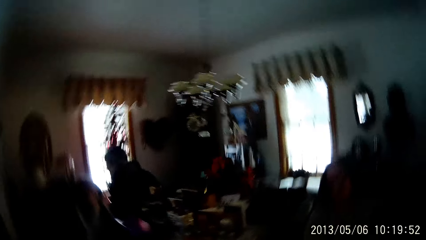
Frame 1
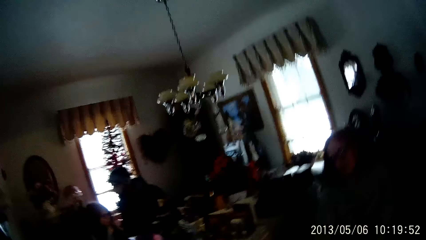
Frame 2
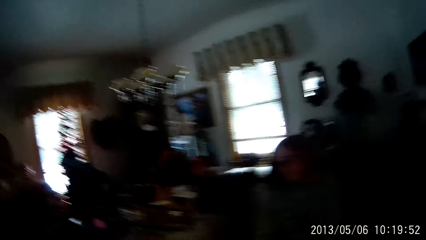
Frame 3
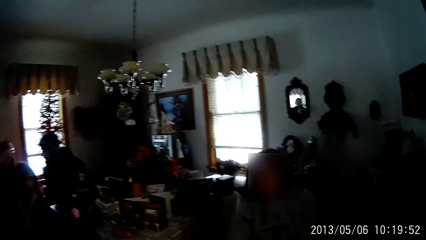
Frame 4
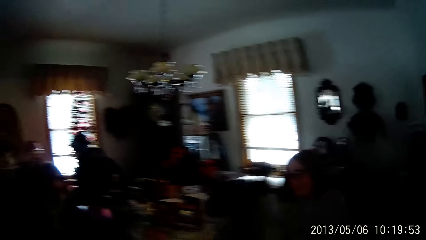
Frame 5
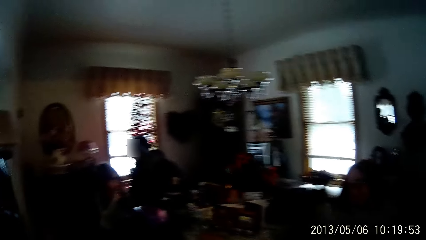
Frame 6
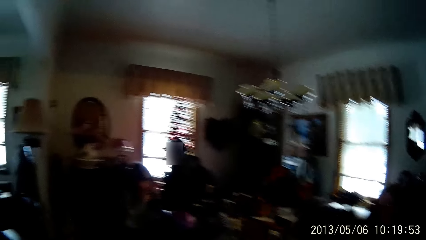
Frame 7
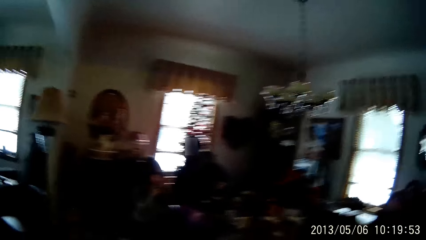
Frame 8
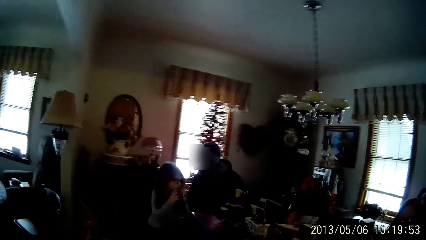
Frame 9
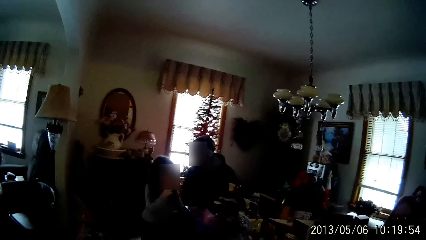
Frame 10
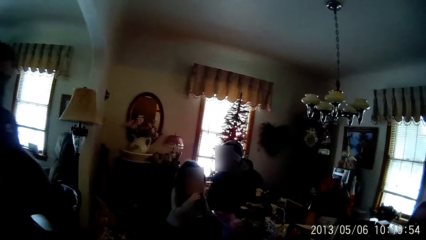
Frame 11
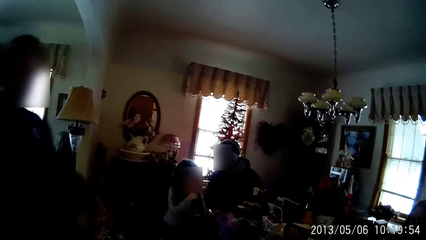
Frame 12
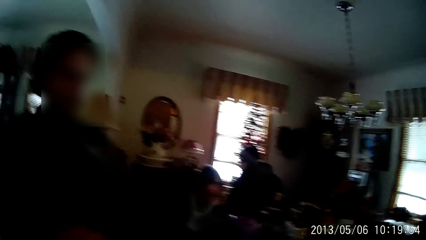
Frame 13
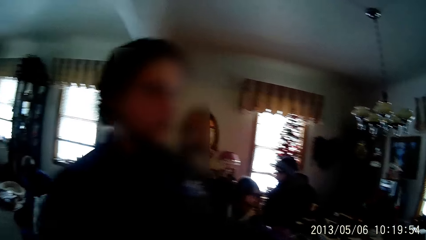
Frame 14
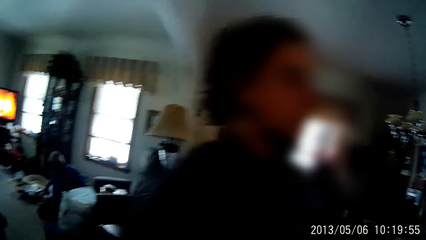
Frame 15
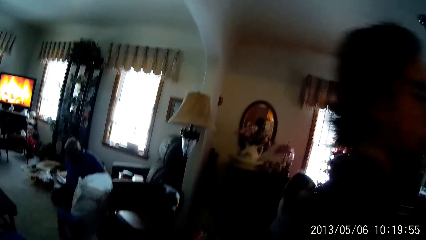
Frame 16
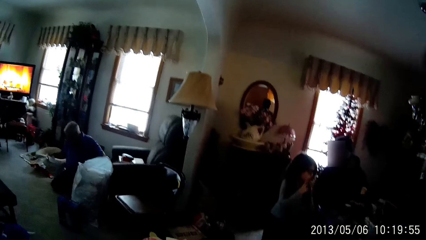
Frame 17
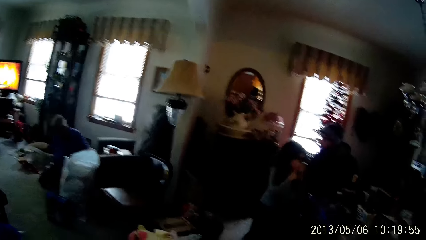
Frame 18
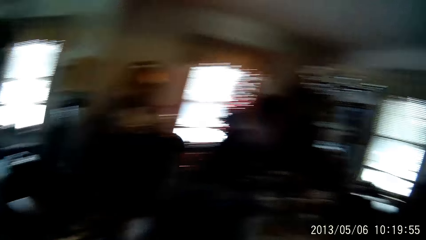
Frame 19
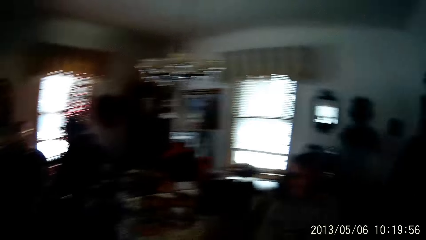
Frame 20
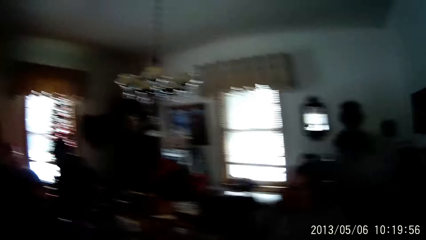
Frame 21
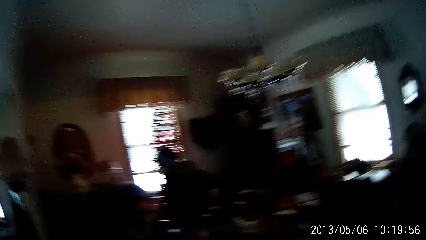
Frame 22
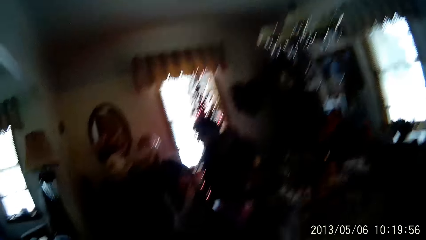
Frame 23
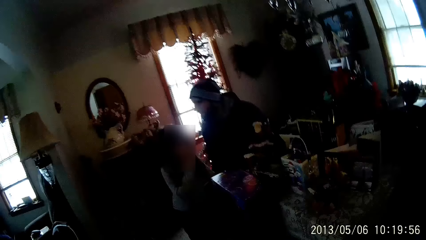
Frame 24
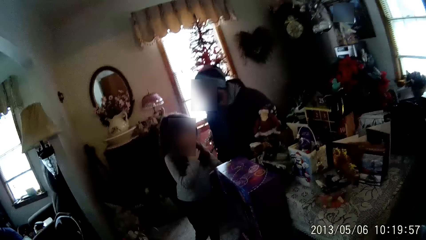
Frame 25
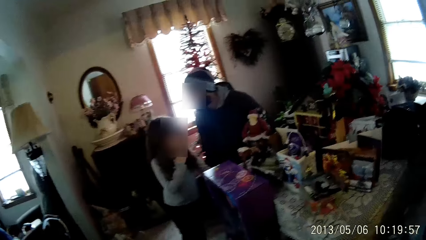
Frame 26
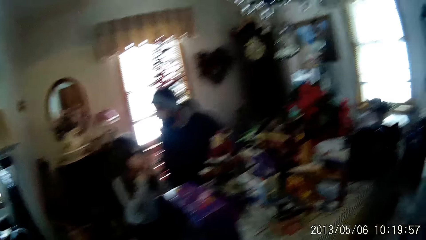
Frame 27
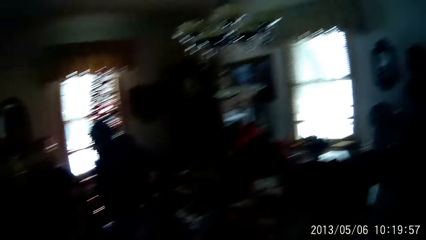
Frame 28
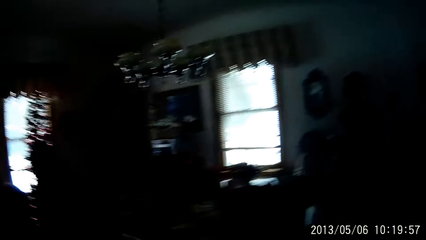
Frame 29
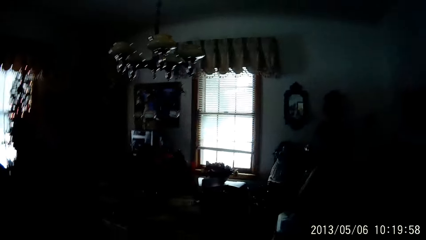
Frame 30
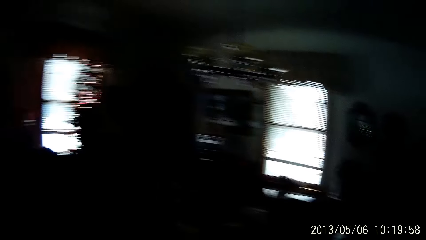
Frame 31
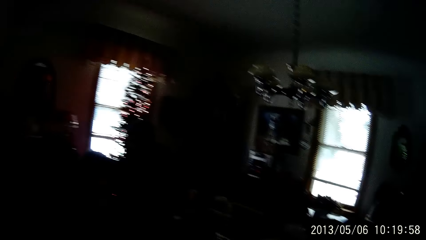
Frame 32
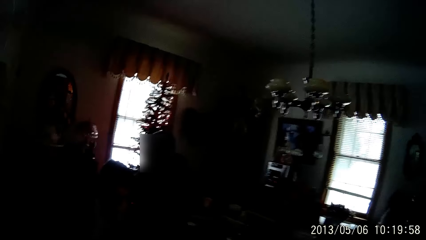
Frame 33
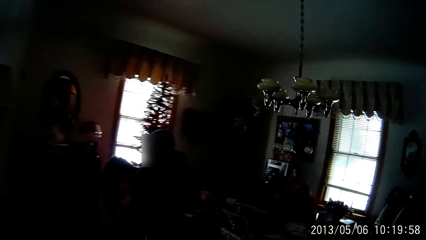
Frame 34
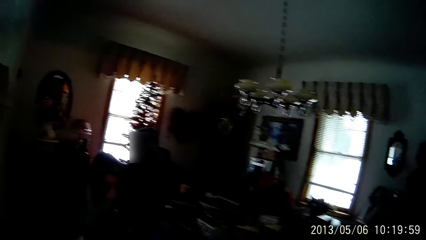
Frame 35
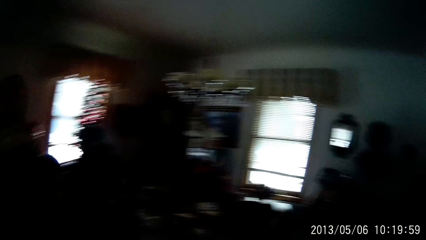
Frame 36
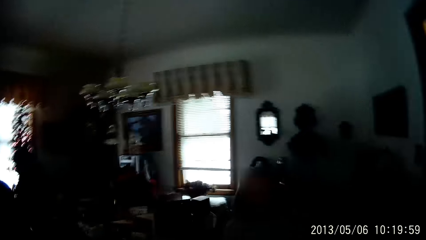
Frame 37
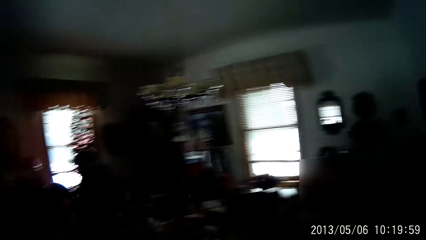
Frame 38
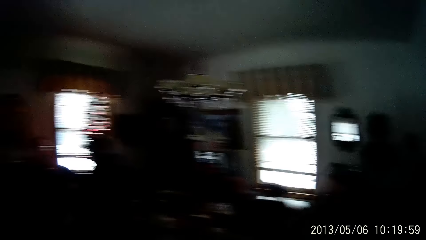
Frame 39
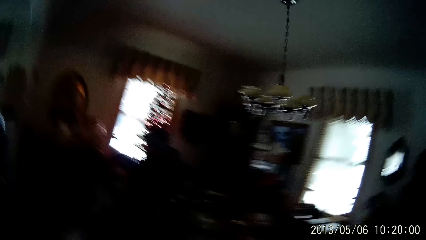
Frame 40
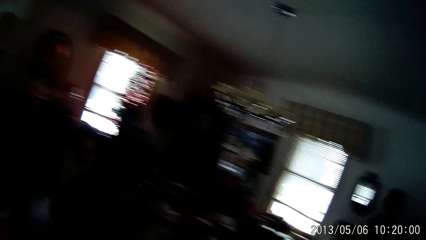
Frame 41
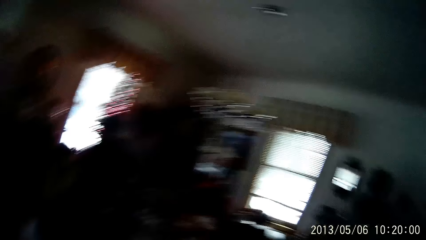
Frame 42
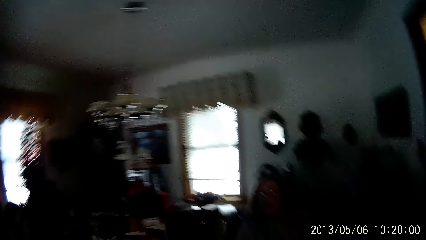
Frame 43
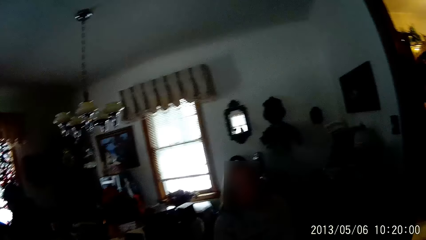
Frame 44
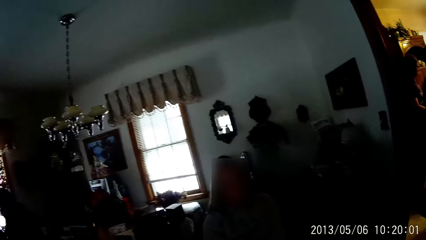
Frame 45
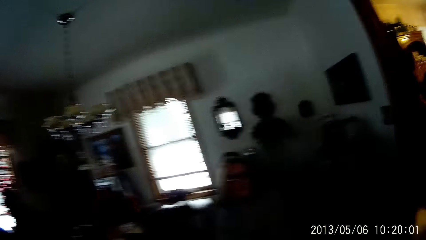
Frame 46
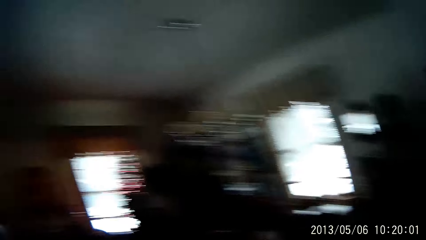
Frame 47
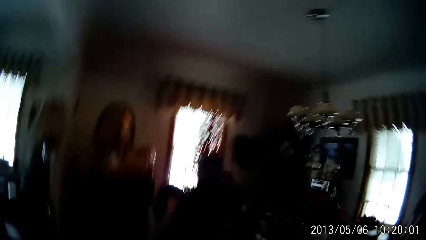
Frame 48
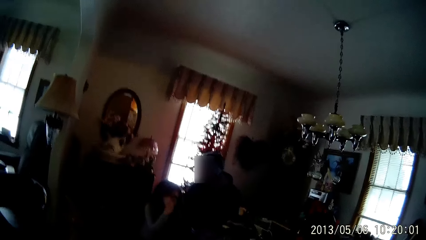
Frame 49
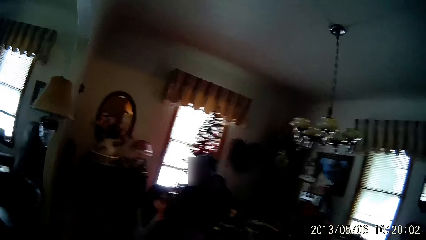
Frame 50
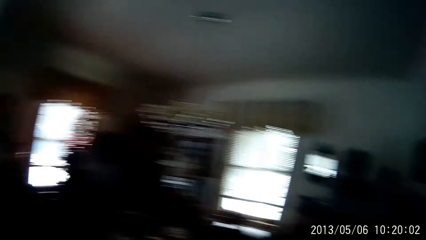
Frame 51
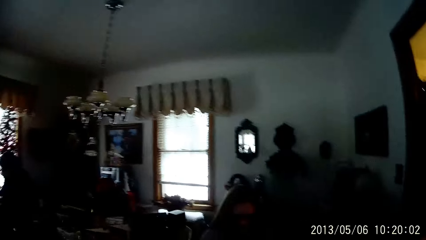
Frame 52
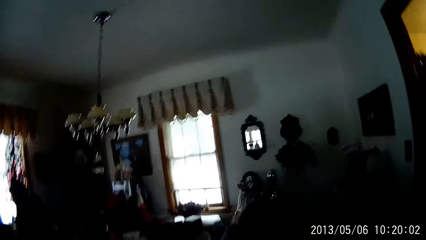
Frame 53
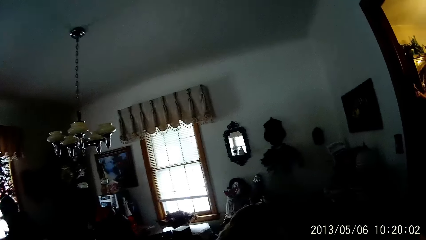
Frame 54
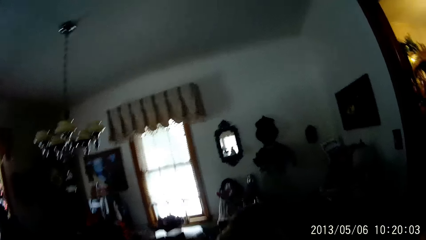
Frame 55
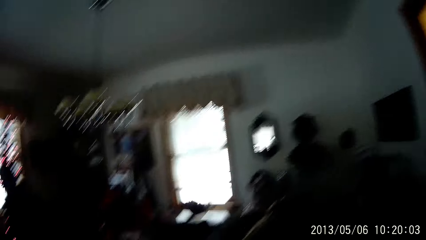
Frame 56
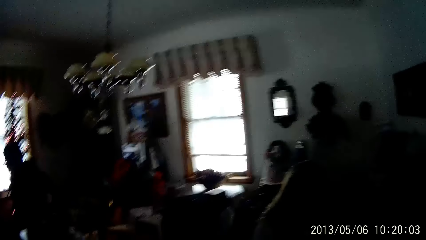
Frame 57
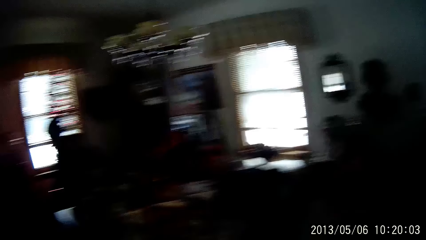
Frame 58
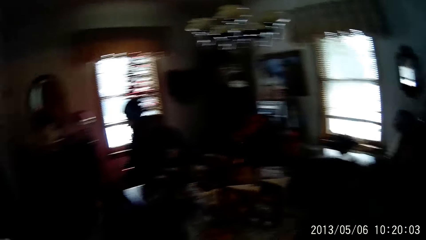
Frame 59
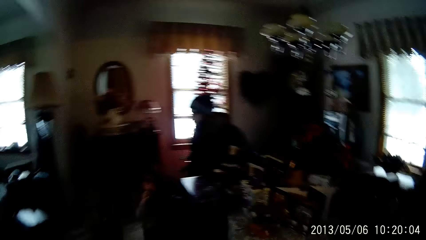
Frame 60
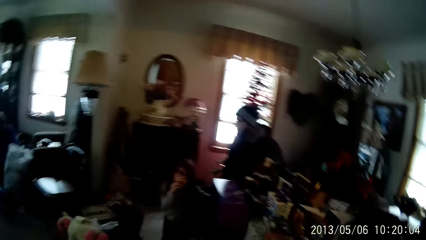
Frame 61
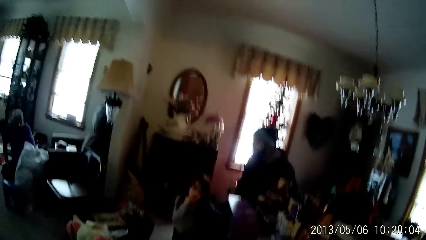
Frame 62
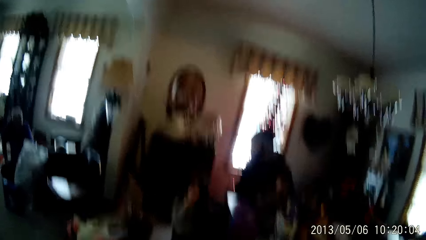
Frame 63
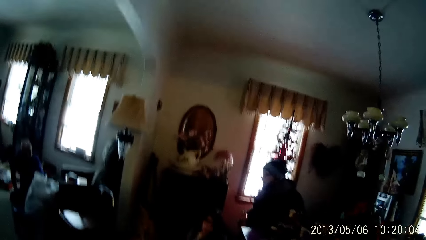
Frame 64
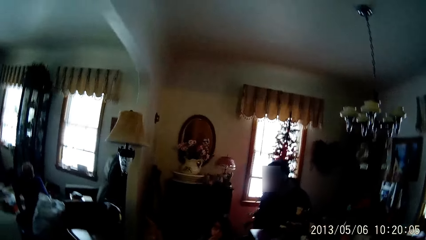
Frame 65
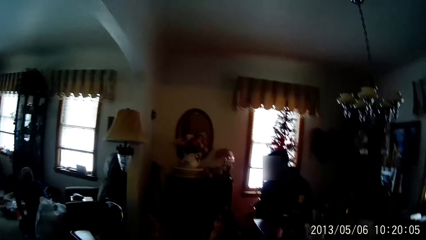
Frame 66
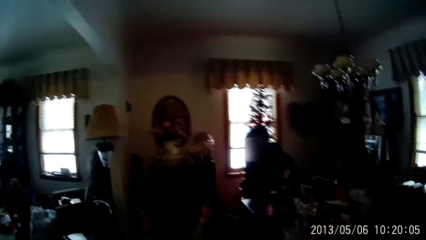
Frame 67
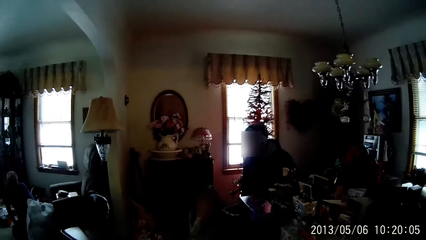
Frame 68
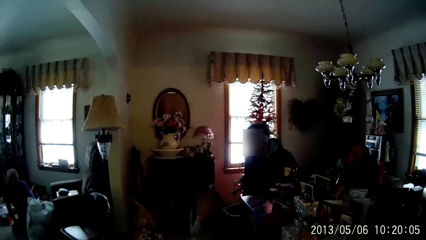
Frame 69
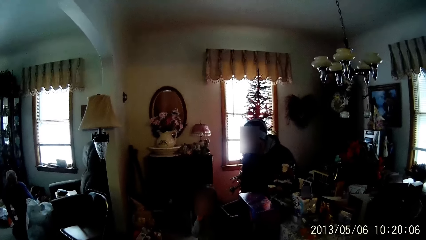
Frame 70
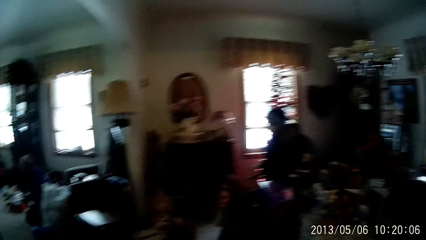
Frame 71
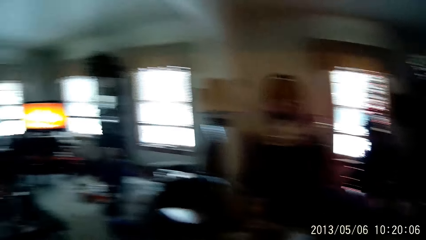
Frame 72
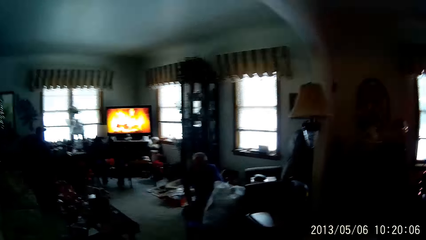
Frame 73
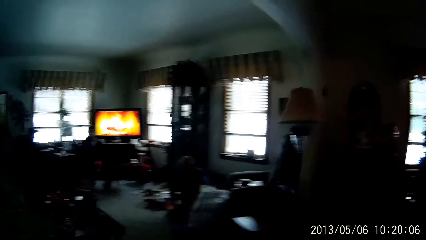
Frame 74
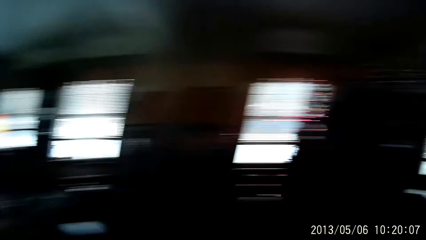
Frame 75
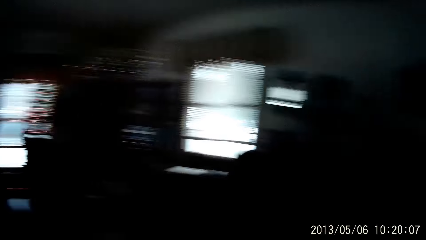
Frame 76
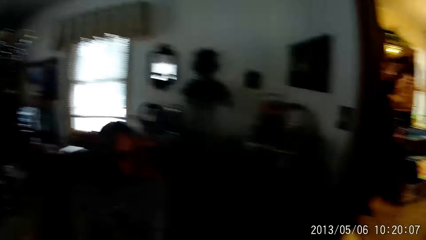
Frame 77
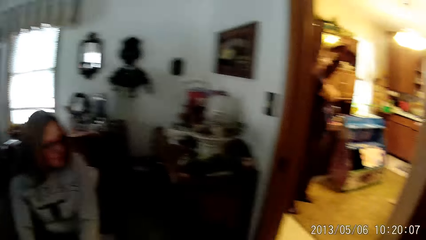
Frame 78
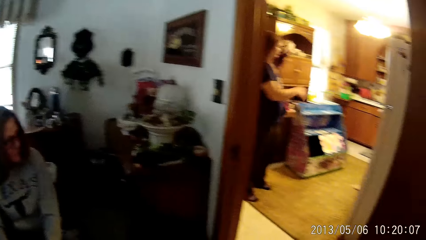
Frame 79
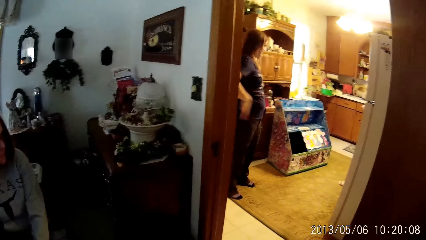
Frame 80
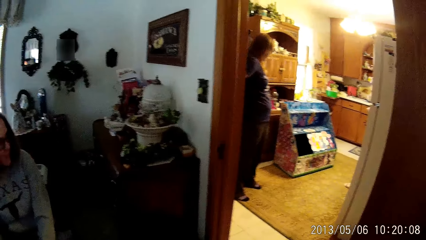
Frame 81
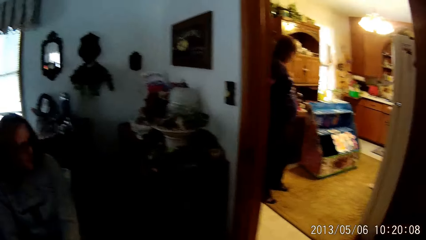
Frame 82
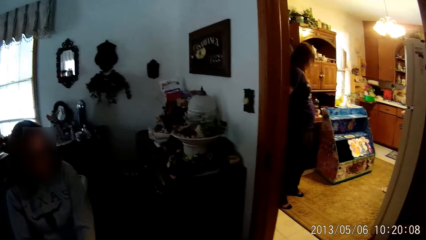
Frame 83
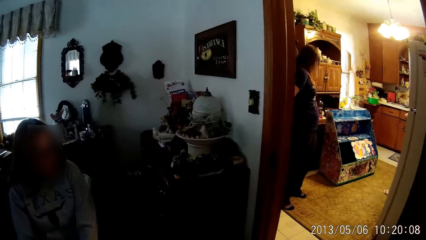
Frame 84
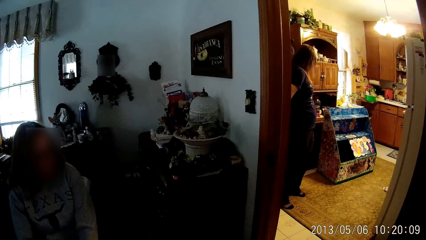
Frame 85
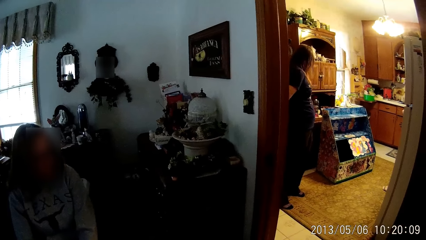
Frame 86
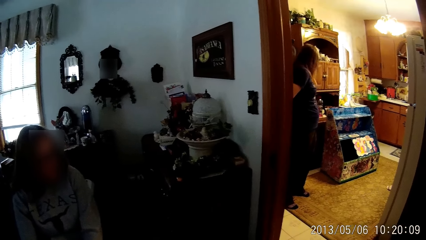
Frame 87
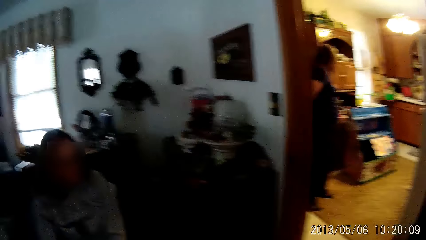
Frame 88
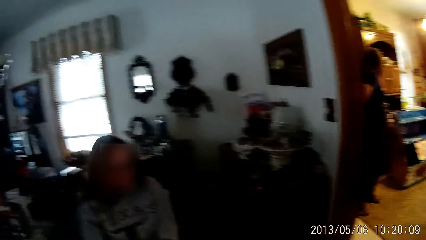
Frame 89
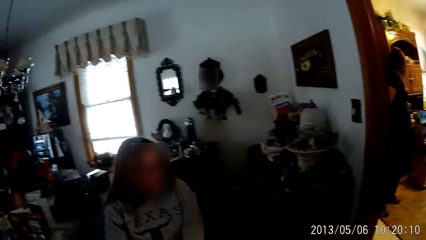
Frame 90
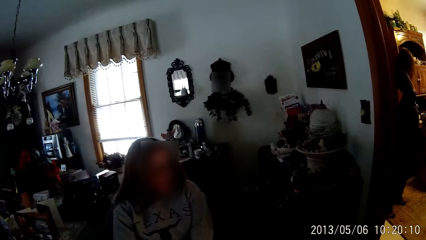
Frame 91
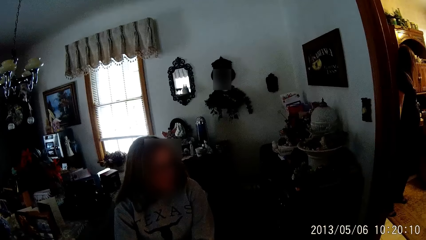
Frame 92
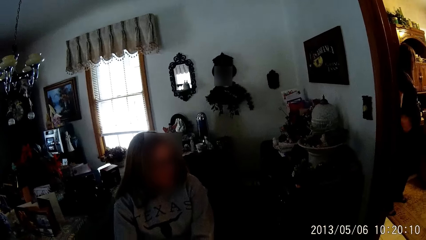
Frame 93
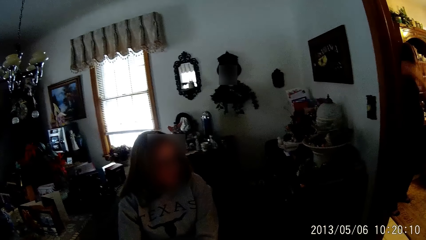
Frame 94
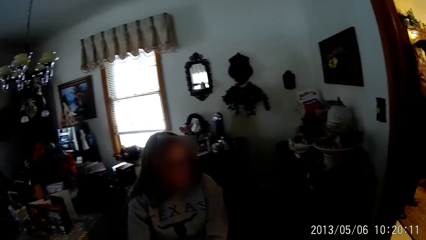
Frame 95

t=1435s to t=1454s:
The camera wearer looks around. A woman puts on a jacket.
